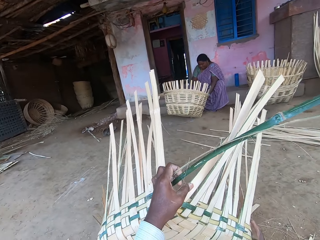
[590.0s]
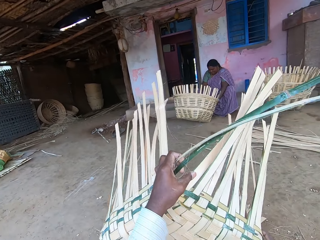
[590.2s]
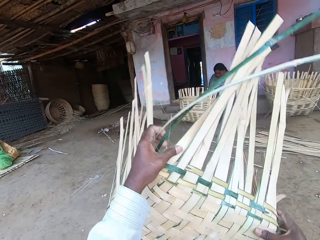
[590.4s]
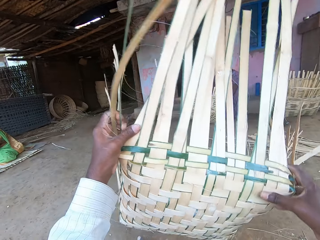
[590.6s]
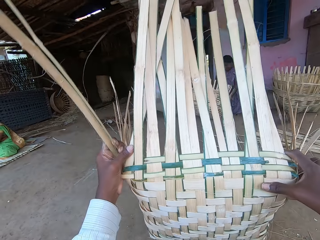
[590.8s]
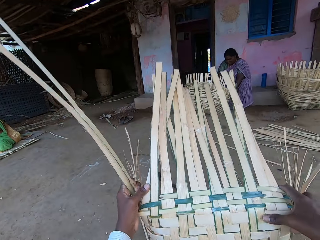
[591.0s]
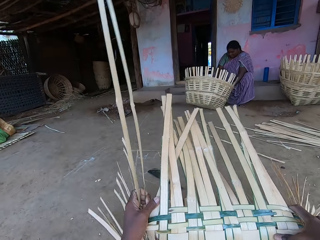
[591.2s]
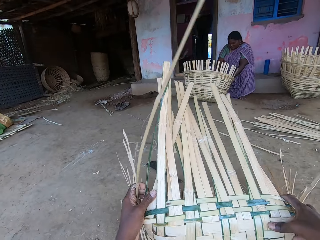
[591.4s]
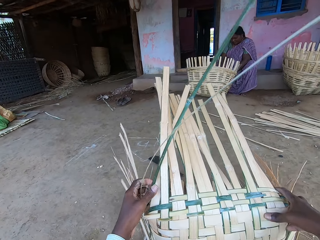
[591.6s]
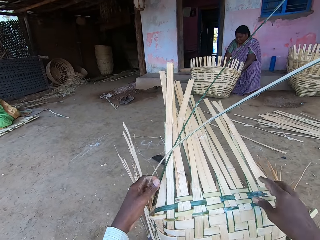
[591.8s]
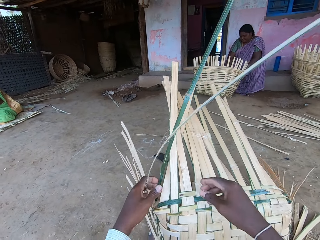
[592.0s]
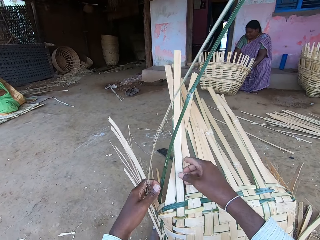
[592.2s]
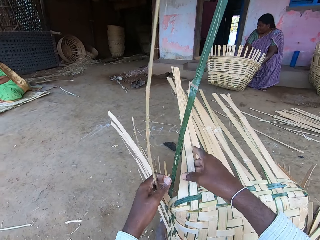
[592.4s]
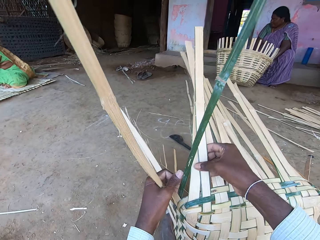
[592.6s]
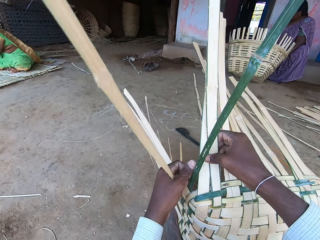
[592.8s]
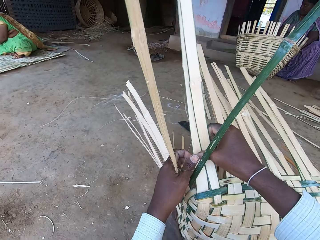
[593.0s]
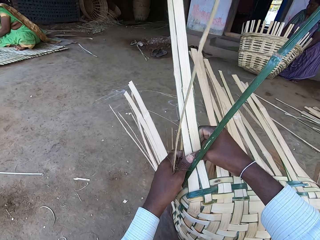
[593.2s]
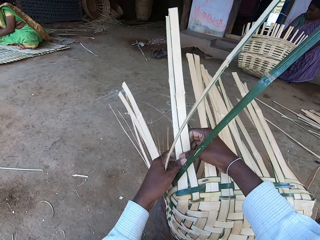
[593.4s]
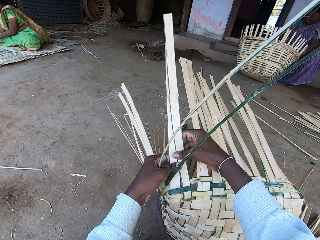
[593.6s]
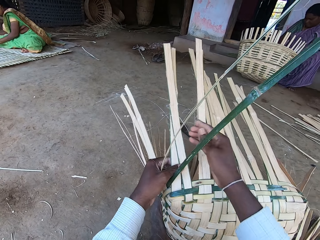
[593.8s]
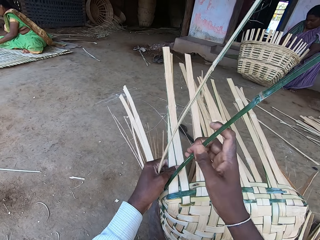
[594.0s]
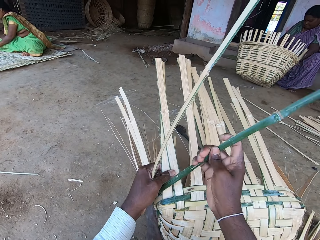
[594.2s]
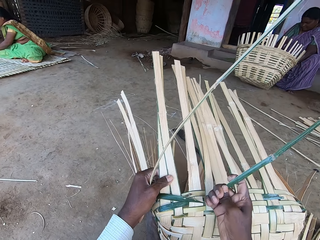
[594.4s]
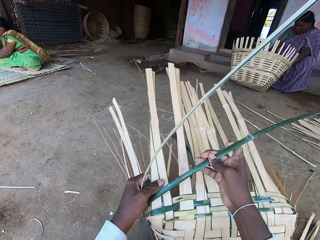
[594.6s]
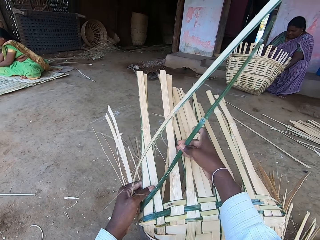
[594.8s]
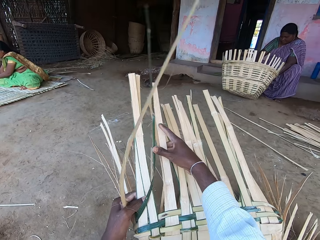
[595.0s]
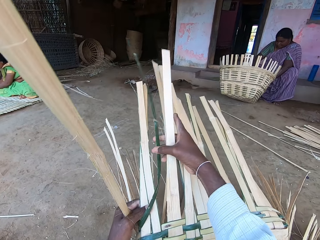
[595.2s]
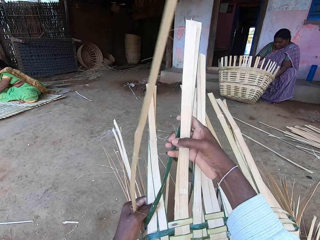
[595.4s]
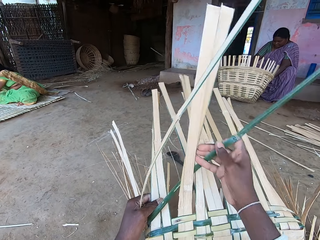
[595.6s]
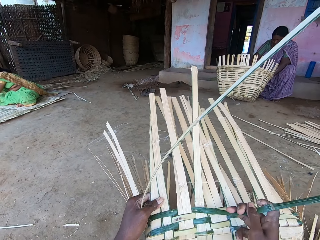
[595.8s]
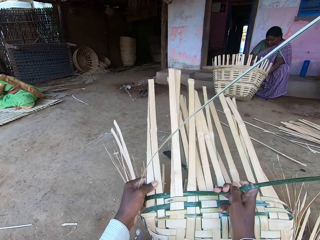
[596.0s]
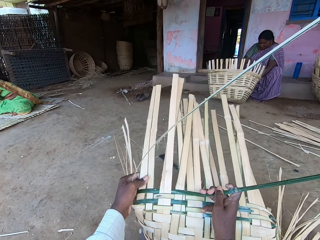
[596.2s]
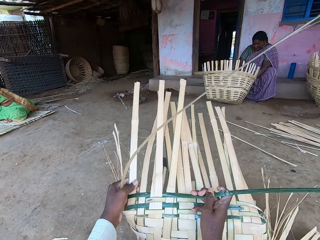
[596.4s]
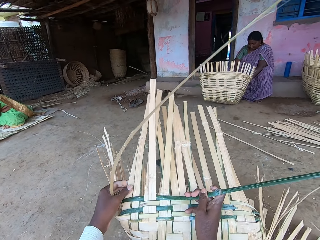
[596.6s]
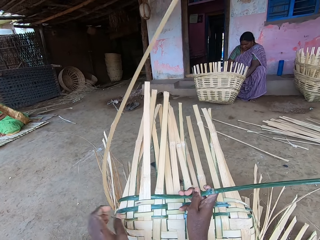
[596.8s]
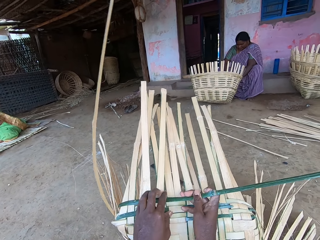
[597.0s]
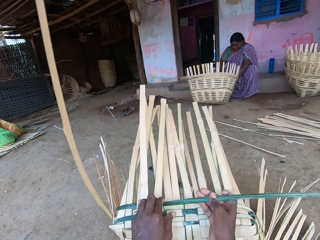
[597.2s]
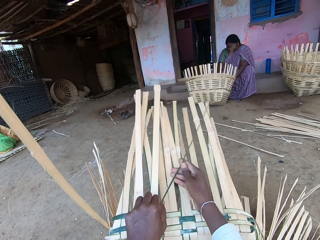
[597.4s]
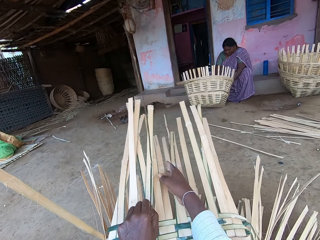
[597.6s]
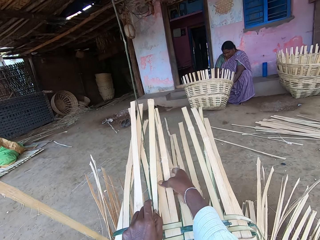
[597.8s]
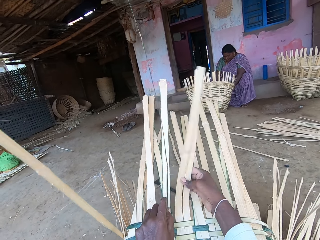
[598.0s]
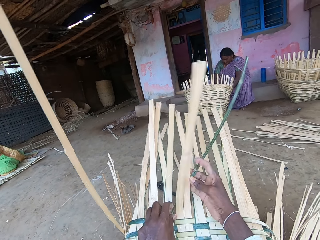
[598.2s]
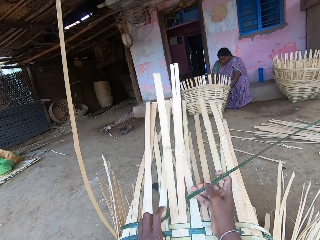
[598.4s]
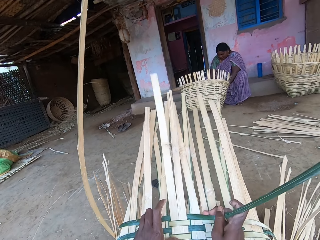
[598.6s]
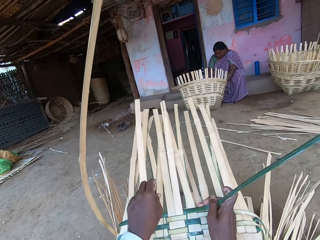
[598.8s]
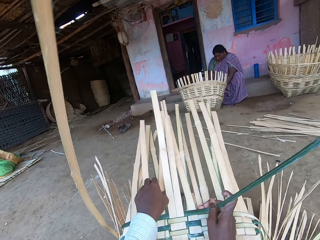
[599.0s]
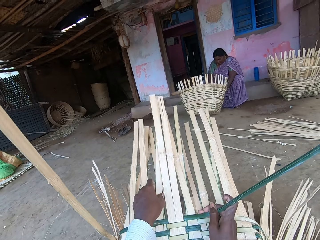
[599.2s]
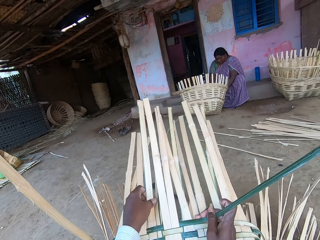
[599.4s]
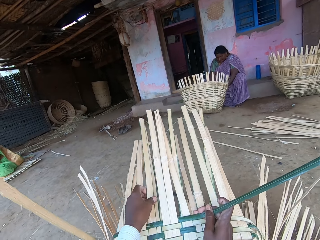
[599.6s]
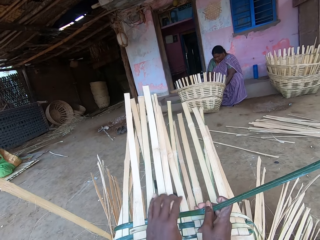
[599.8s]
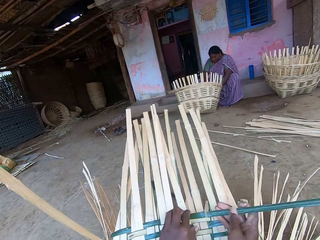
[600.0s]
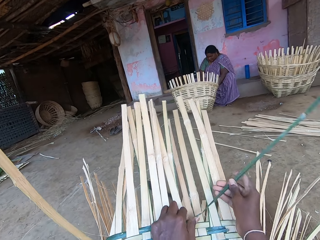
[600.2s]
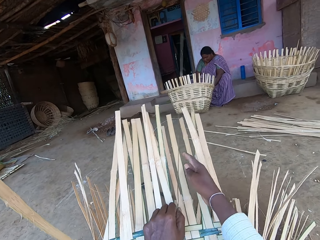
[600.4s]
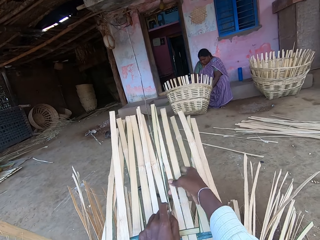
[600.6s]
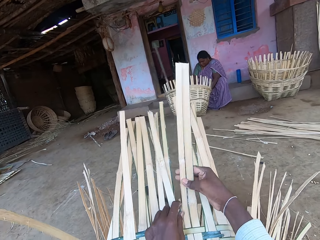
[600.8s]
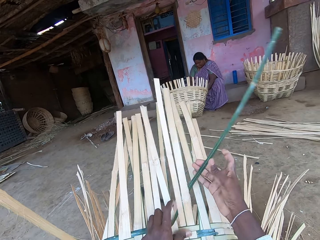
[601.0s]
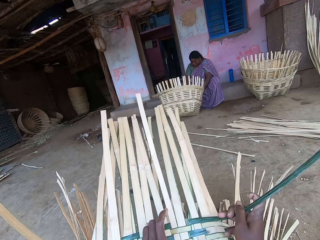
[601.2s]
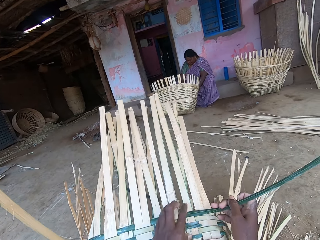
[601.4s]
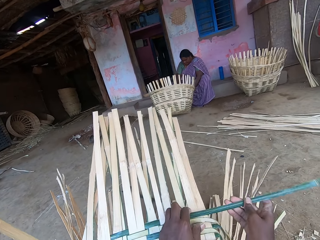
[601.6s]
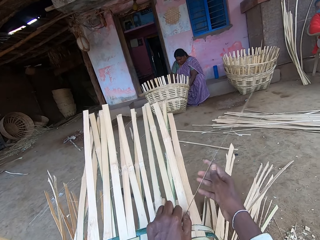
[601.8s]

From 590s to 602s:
The camera wearer picks up the bamboo raffia basket from the ground with both hands. They drop the bamboo raffia basket on the ground with both hands. They make the basket with bamboo raffia in both hands. The woman makes the basket with bamboo raffia in both hands.

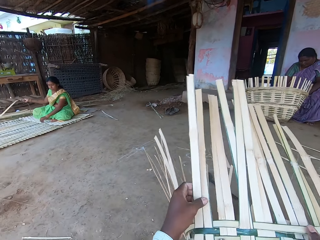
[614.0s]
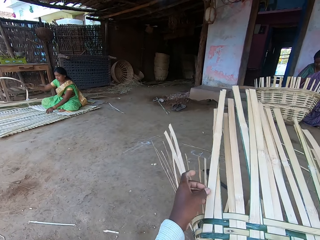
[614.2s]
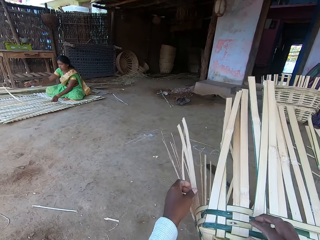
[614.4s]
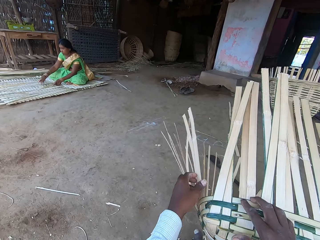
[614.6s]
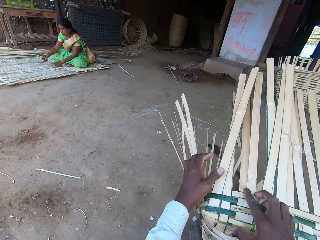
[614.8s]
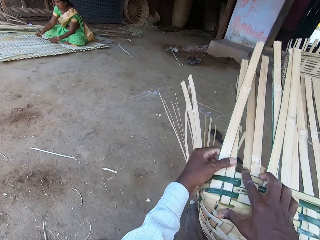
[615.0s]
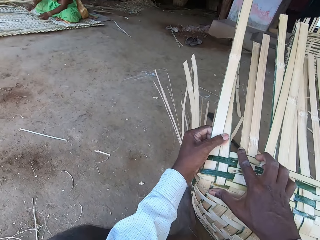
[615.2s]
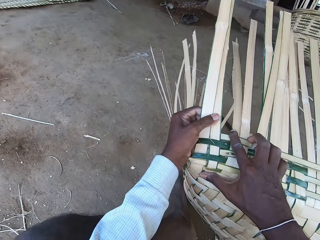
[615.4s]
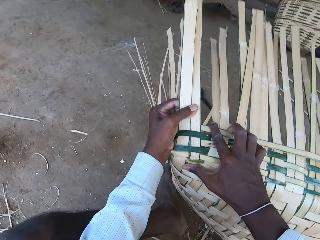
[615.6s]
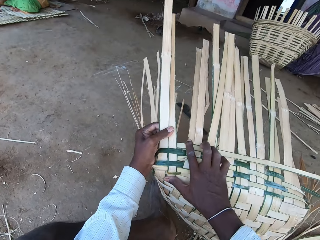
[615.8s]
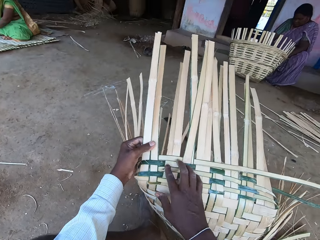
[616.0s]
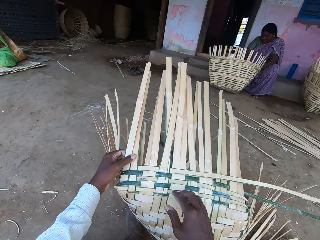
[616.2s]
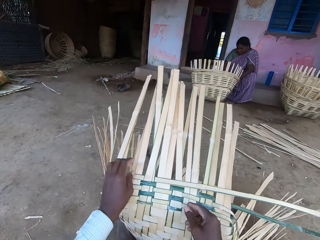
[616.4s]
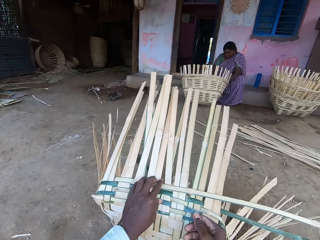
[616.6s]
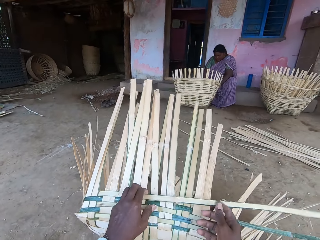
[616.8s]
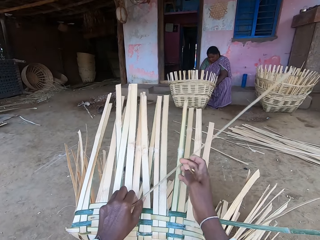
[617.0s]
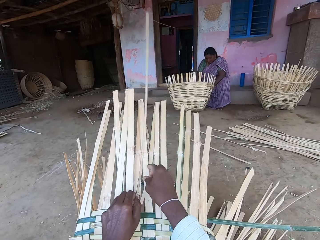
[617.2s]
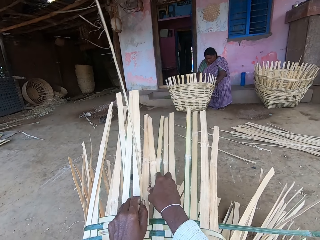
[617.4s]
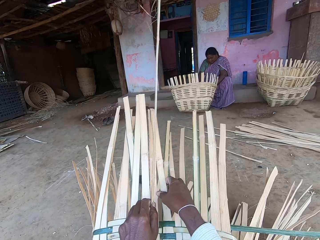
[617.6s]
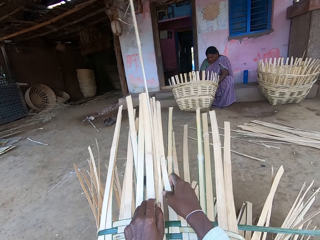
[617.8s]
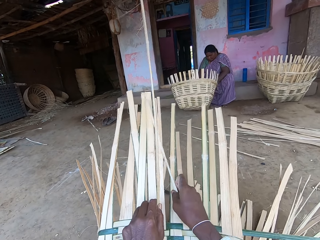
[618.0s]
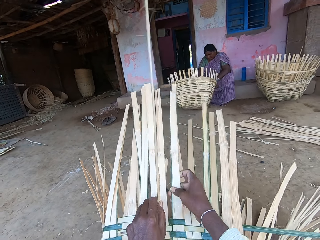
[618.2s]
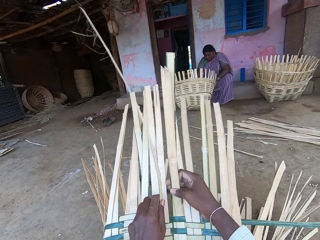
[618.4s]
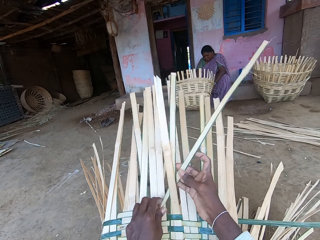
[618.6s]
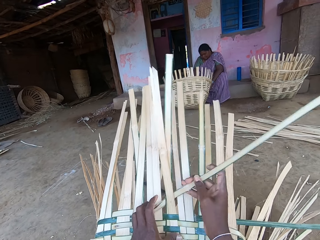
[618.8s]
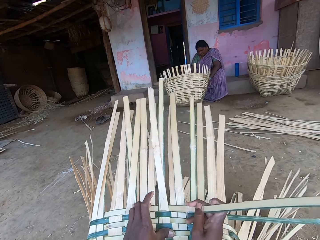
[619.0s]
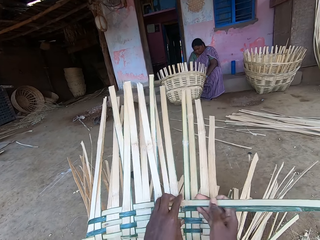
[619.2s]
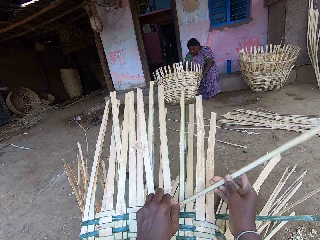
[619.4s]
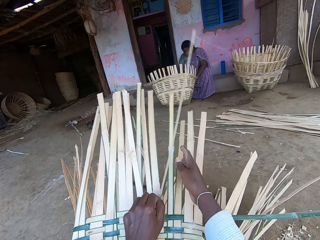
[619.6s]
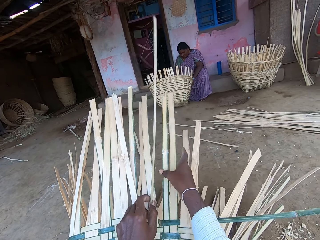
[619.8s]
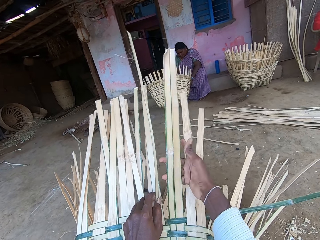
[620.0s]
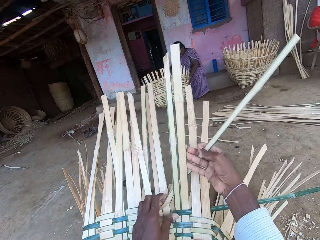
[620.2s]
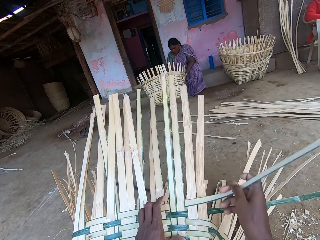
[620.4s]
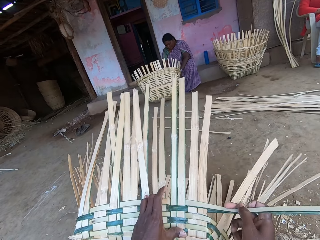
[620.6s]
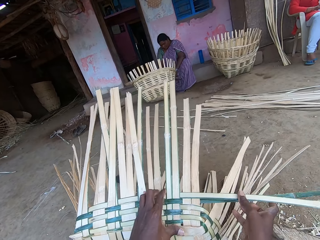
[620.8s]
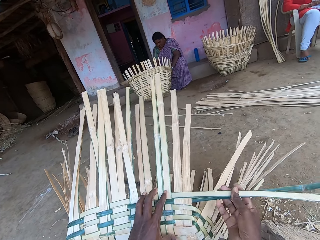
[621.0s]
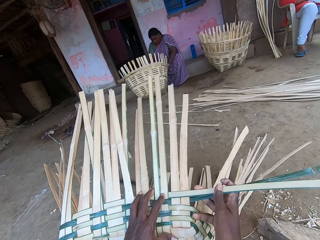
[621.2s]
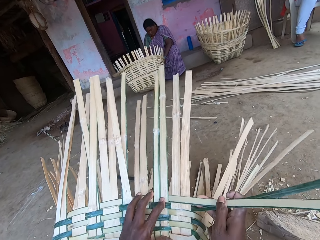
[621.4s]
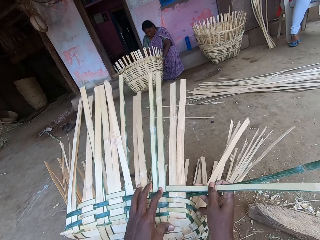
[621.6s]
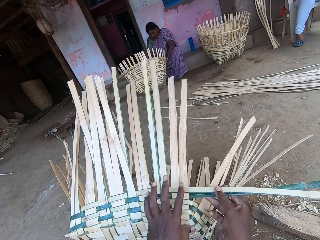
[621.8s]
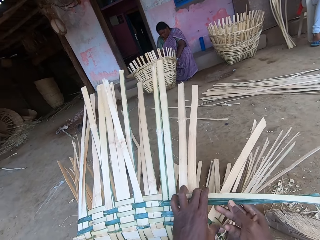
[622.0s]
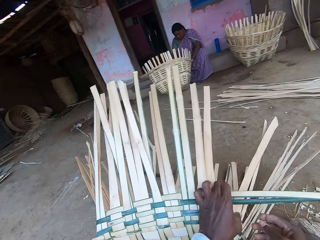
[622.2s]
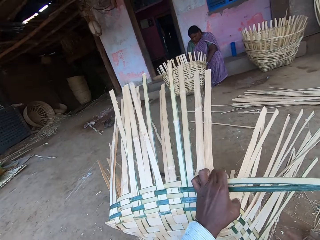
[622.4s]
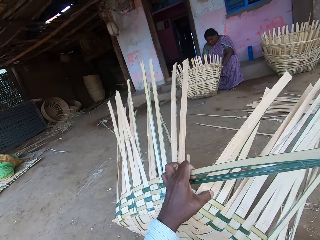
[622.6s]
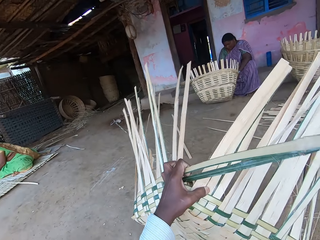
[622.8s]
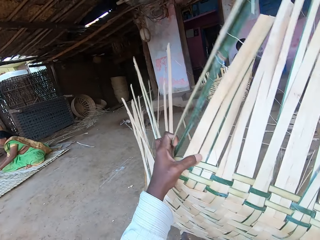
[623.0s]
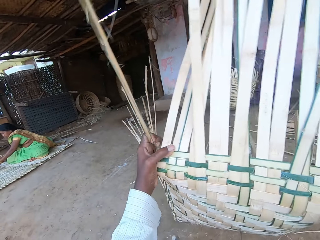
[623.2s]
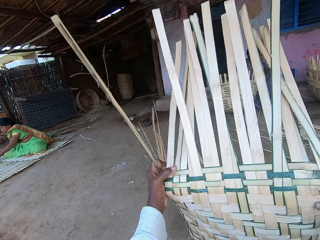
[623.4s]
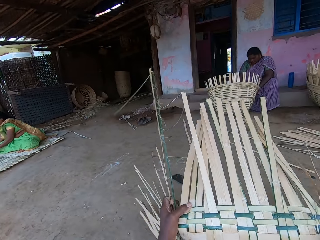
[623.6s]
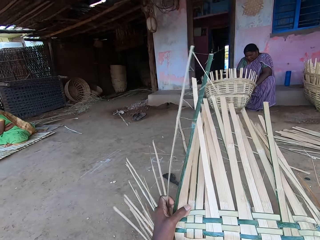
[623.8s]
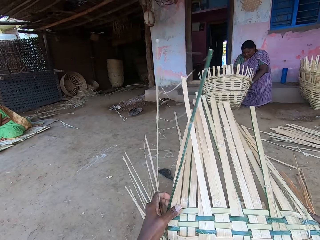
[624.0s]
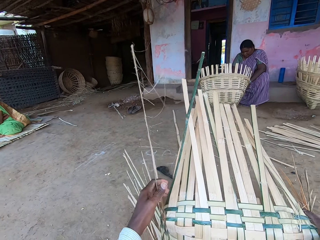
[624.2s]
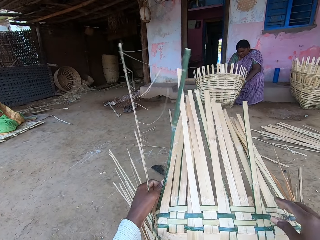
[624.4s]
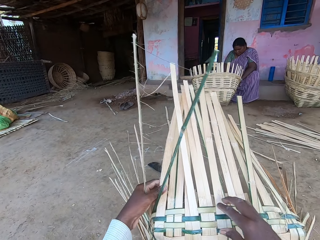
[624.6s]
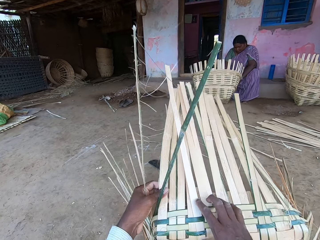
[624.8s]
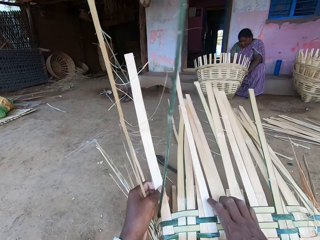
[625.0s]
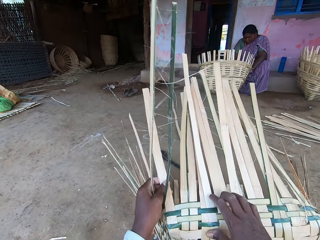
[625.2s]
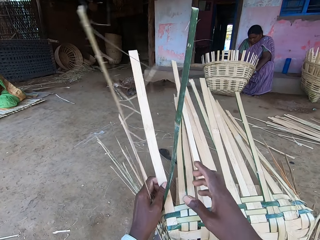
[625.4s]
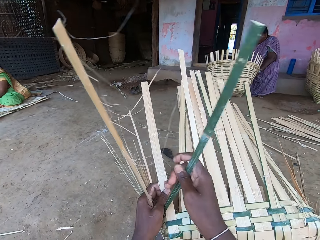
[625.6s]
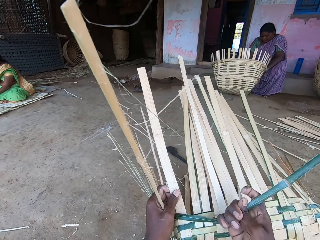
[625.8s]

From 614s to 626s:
The woman makes a raffia bamboo mat with both hands. The camera wearer picks up the bamboo raffia basket from the ground with both hands. They drop the bamboo raffia basket on the ground with both hands.
